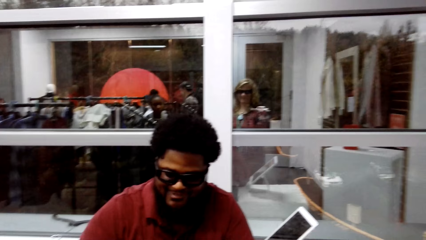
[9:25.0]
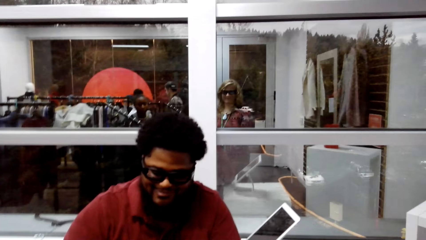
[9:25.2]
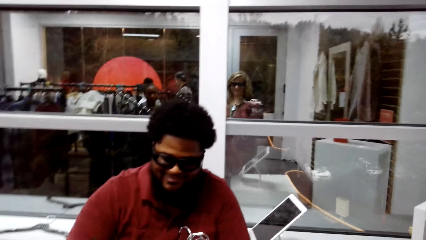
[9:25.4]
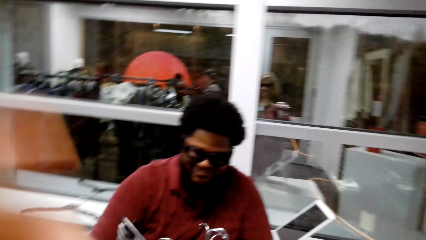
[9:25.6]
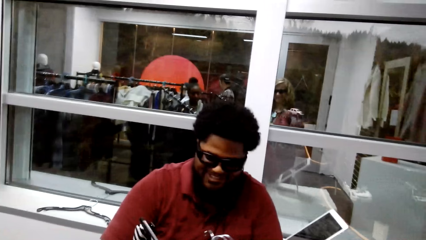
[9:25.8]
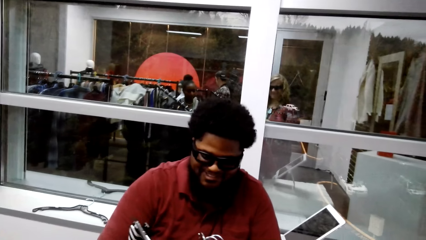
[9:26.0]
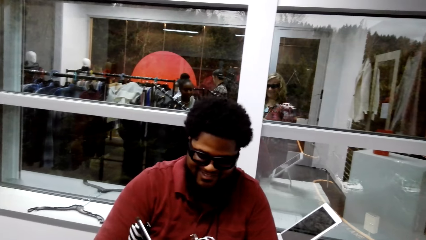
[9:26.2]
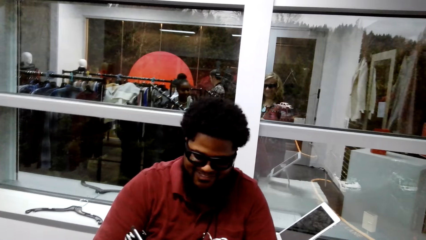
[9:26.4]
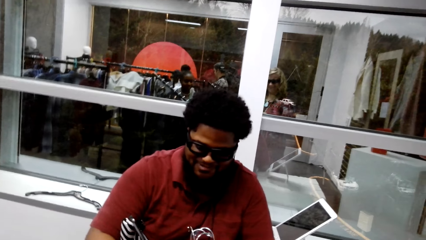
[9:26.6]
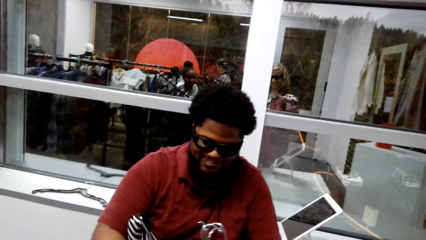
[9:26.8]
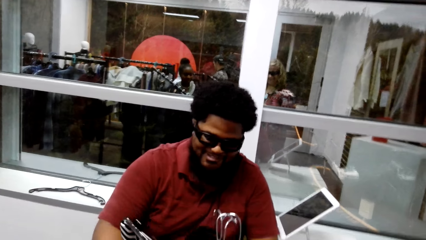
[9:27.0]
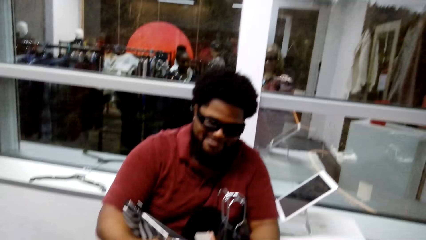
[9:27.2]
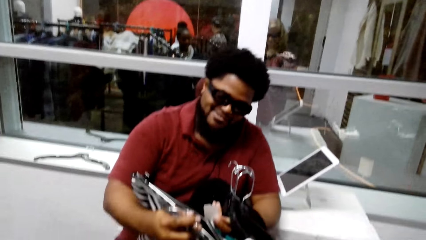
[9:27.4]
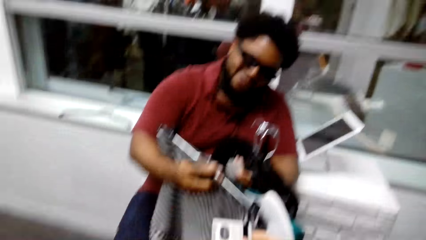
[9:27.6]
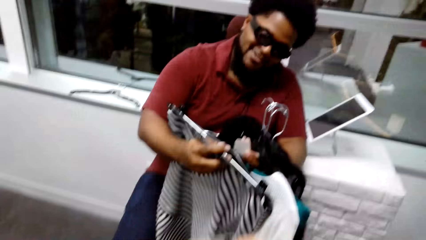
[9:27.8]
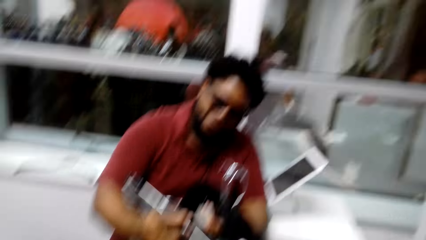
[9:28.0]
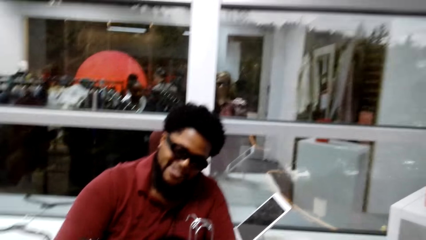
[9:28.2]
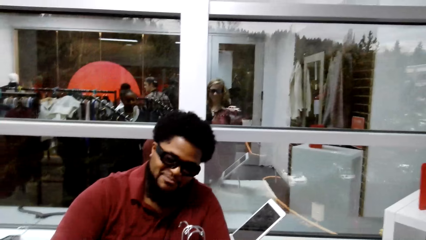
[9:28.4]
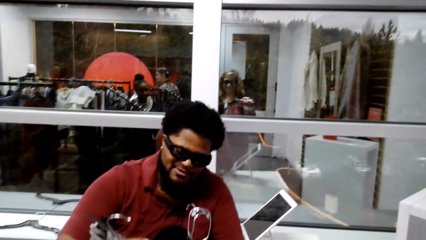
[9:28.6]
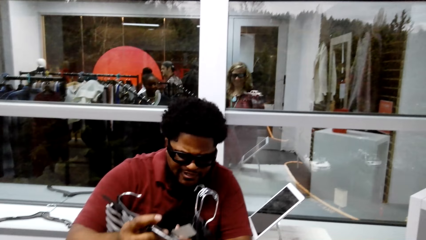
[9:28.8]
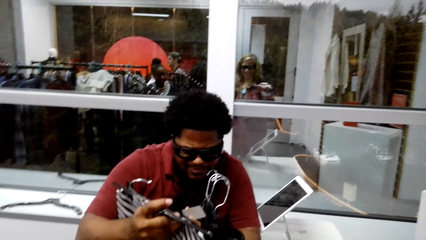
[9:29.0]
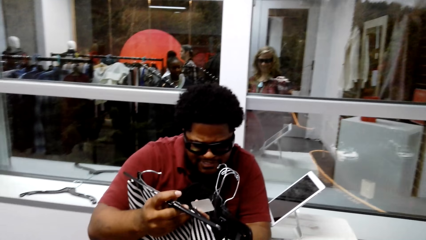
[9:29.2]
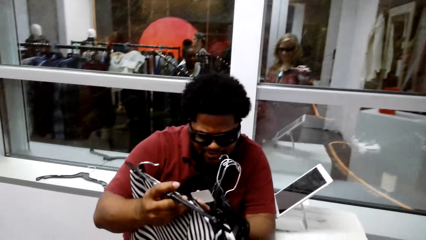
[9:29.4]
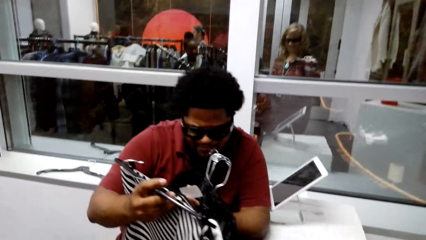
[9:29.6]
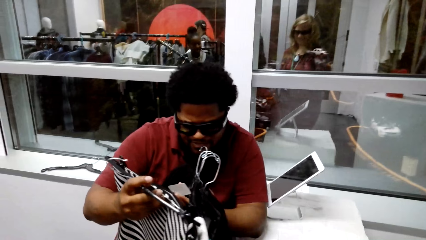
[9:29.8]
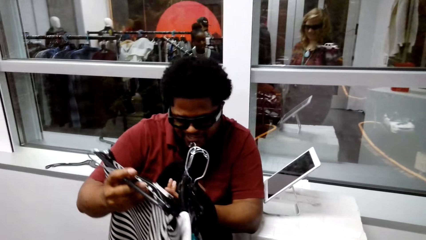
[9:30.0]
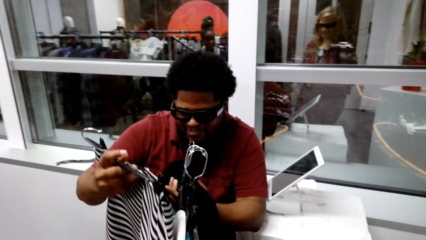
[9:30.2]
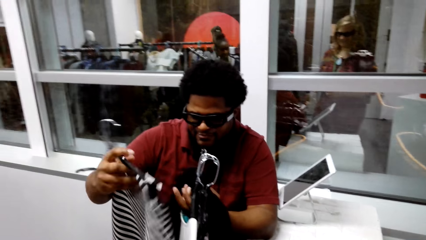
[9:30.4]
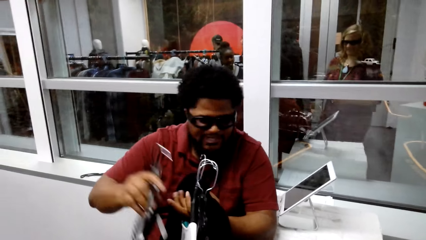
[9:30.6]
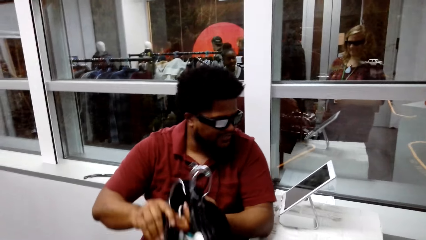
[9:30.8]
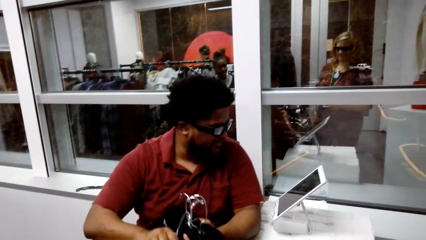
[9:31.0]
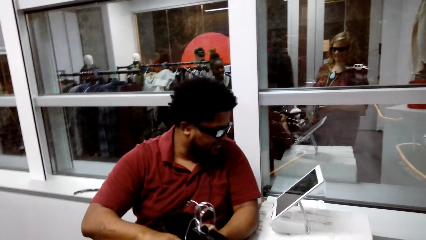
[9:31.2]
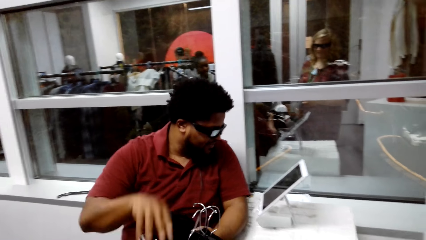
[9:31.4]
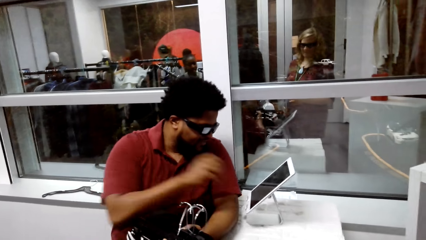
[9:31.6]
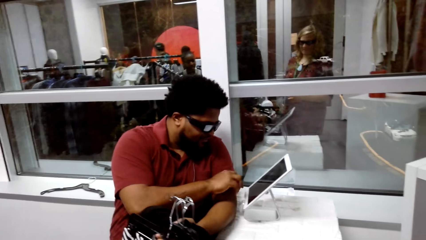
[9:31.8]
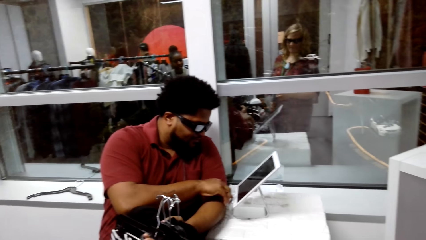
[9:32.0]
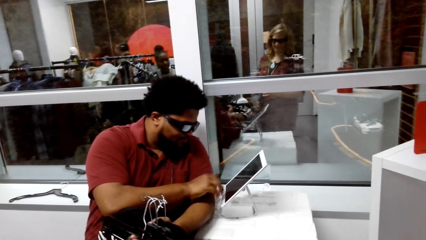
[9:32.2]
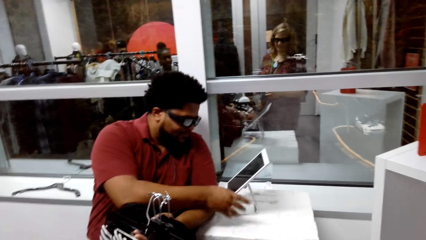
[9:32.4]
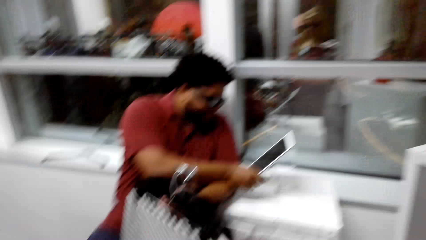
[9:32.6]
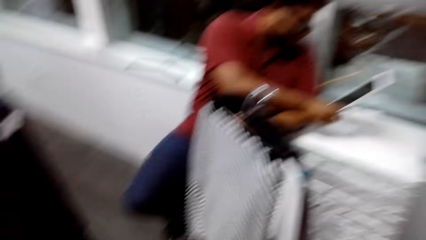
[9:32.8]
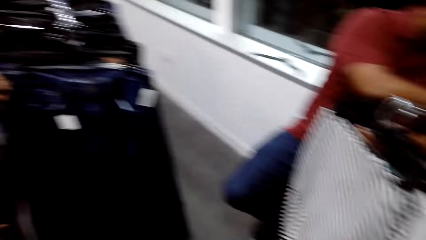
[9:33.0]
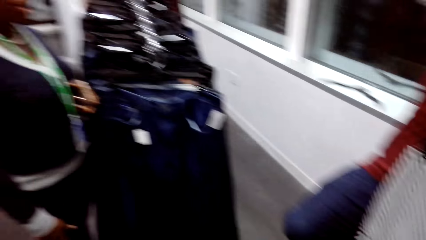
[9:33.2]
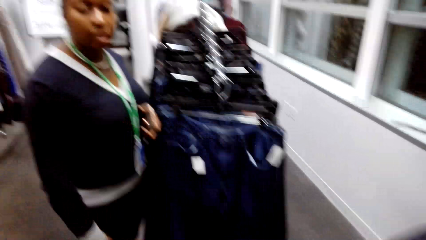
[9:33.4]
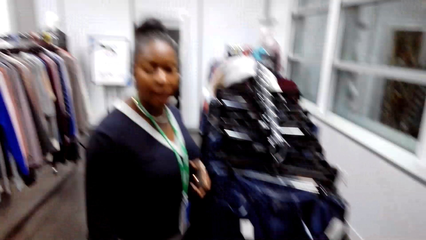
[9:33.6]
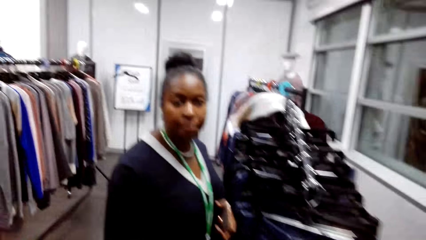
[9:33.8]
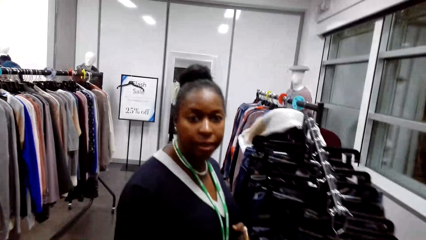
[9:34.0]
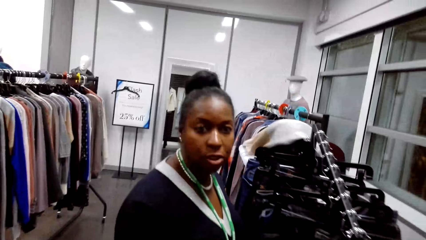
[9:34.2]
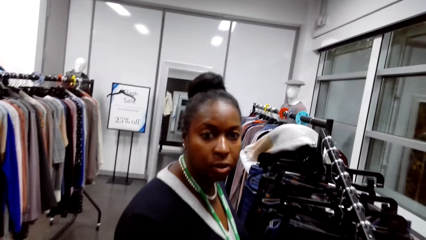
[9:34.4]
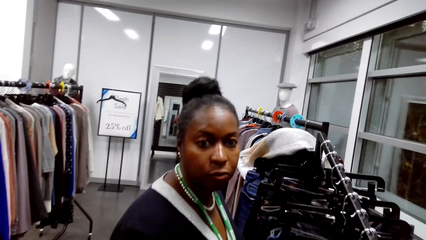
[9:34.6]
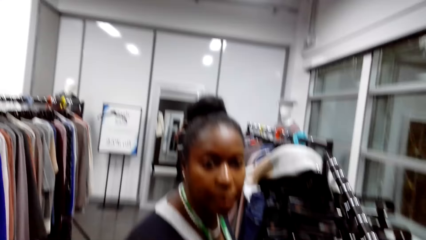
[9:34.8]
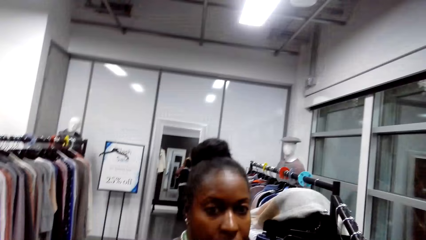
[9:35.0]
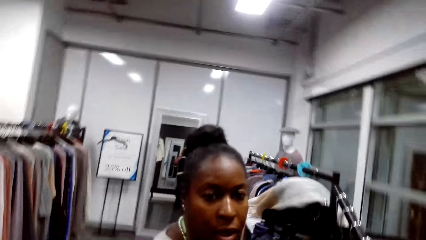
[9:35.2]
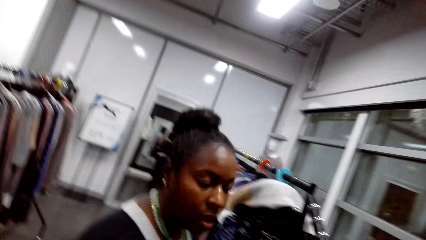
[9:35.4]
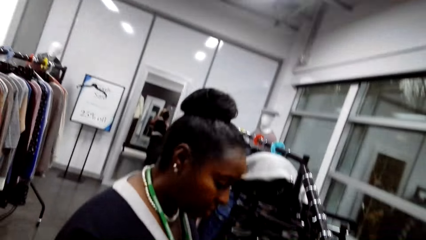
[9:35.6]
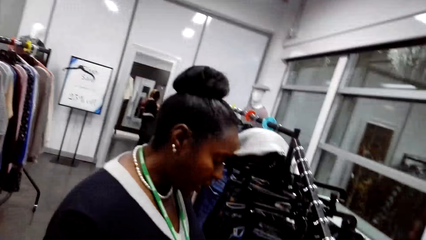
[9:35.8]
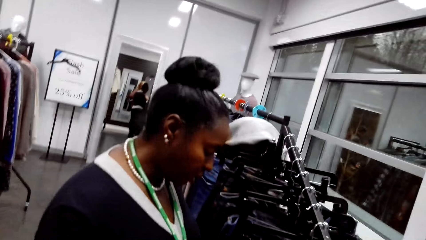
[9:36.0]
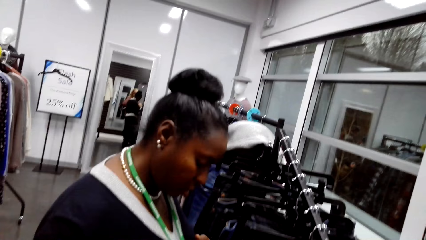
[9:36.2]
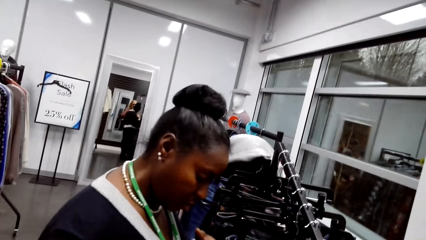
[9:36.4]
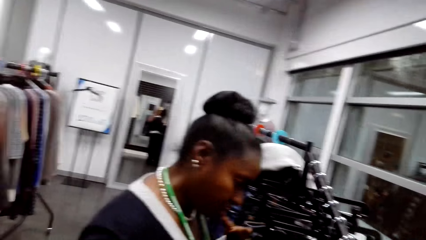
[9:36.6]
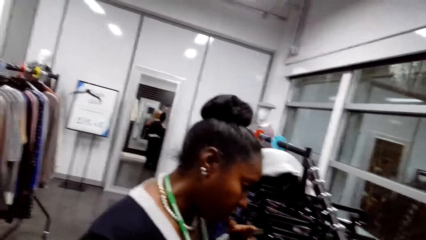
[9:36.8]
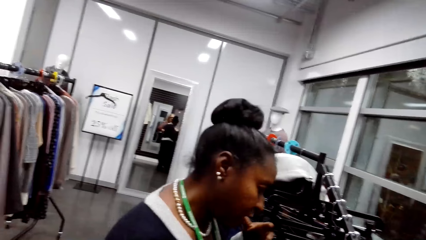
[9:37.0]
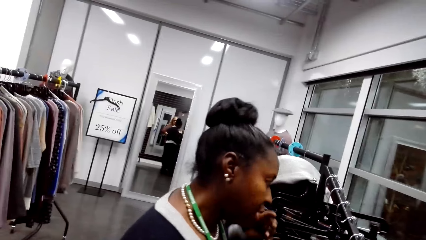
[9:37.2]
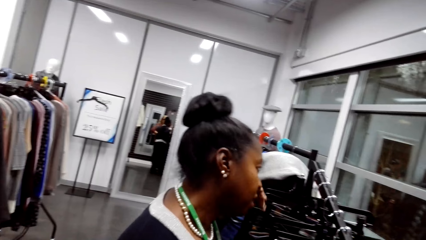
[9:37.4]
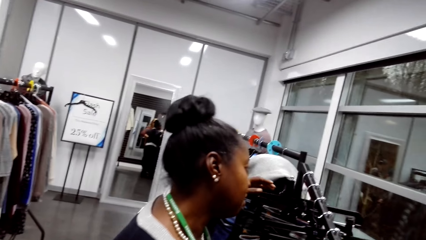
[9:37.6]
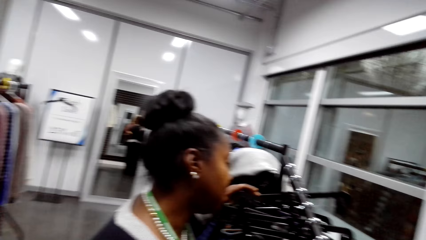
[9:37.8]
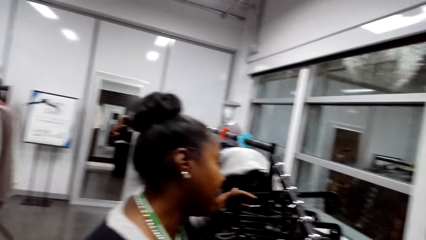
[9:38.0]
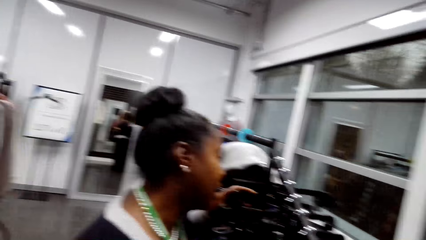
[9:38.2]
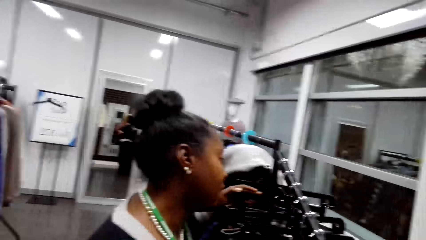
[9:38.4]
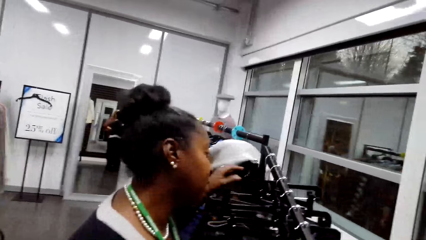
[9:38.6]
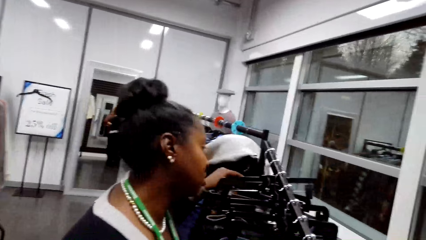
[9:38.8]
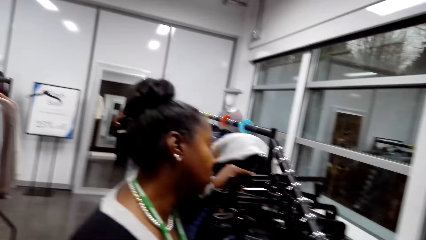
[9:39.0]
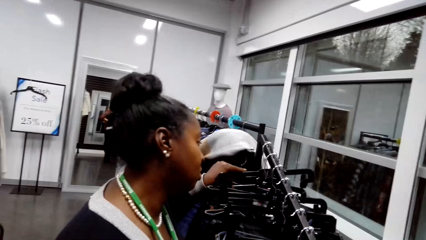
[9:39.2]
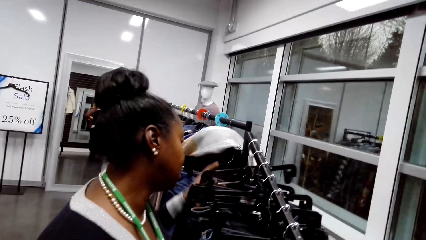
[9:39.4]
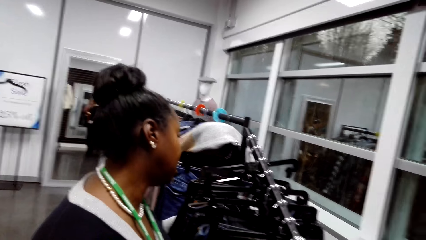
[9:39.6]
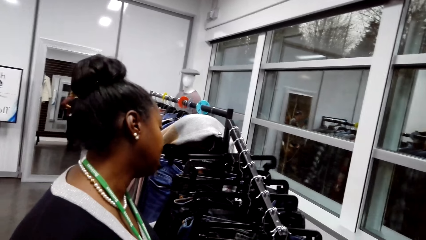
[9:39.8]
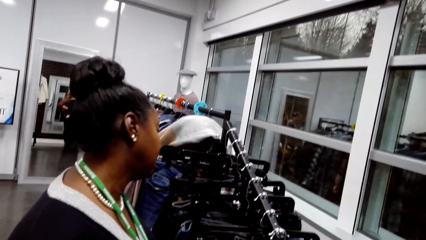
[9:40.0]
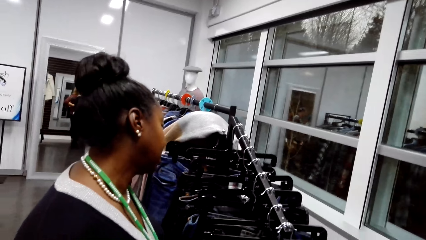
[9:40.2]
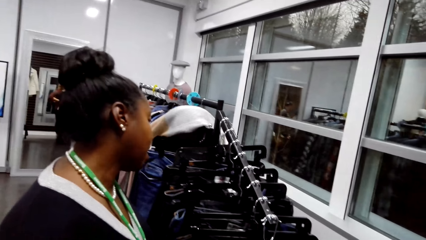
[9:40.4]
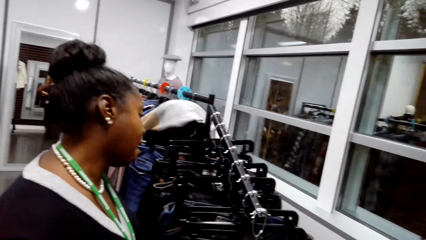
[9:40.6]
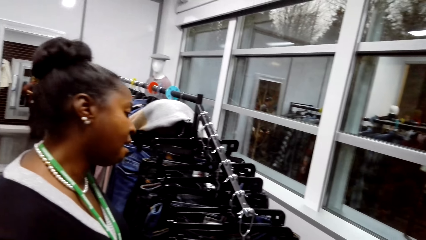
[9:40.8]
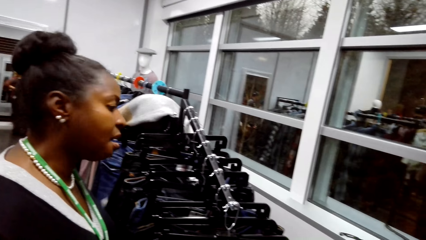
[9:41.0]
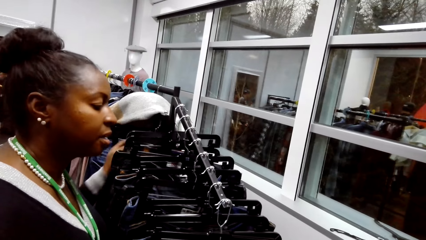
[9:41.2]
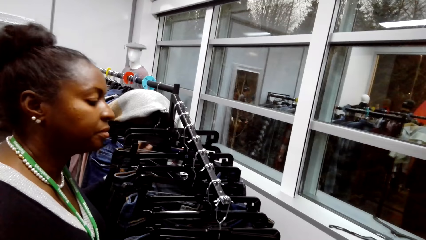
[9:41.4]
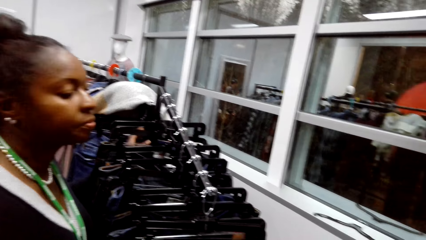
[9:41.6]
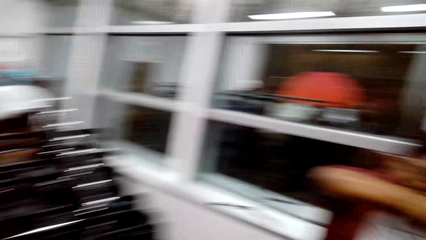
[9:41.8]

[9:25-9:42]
A store keeper checks on the price tag. The store keeper runs clothes through the tablet and clicks on the tablet on the table. The camera wearer talks to a woman in the store. The woman touches hangers in the line hanger.
